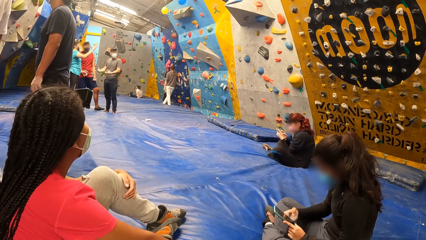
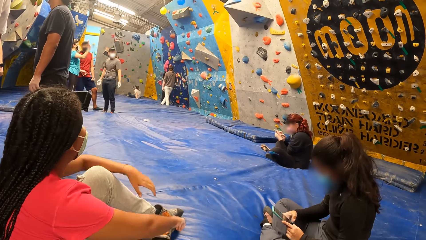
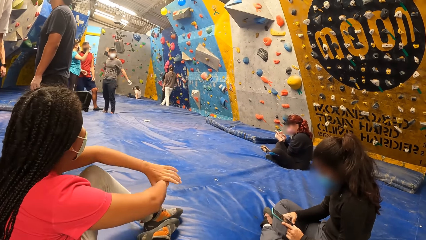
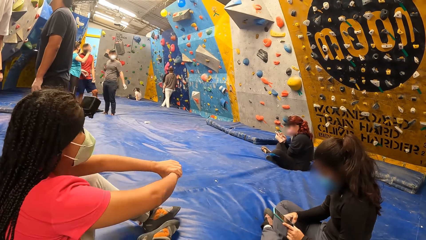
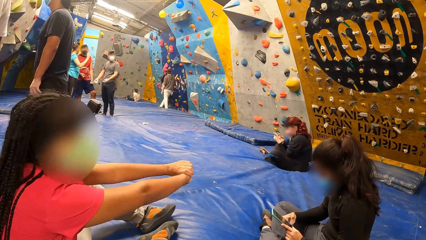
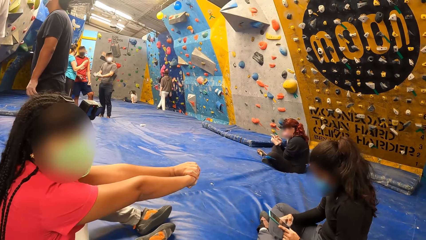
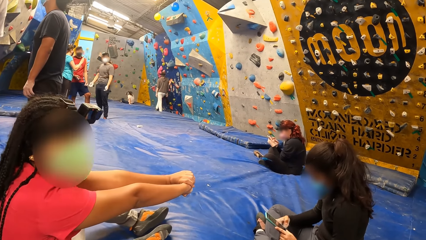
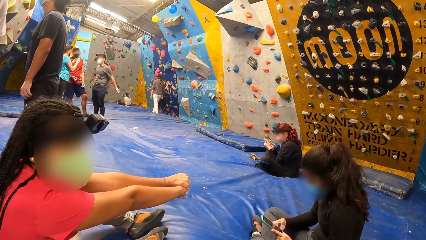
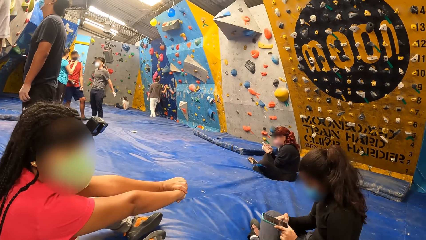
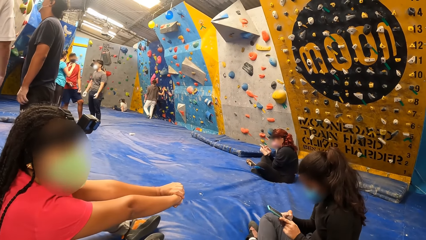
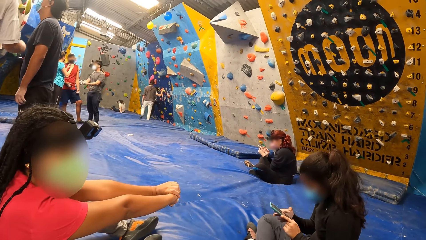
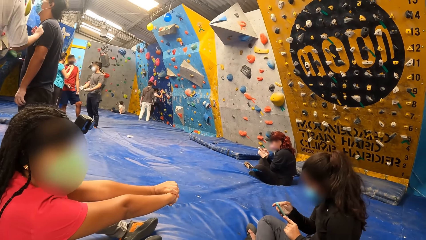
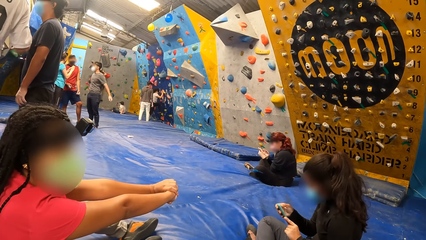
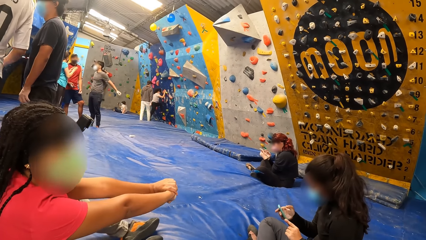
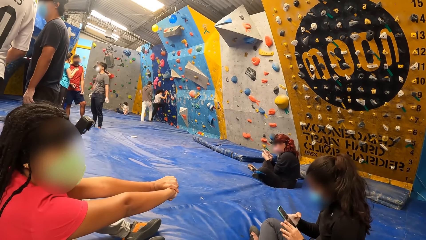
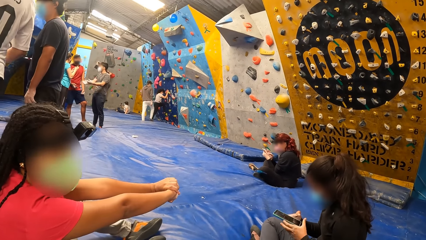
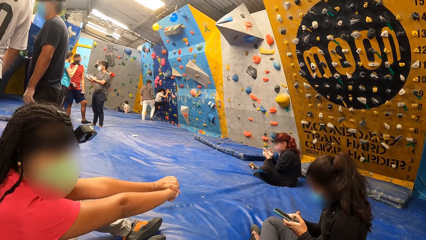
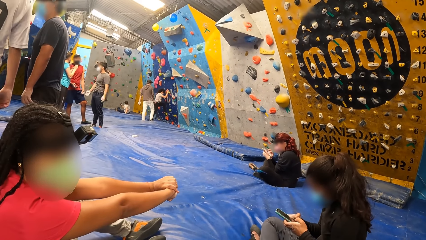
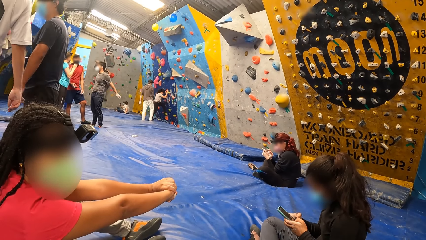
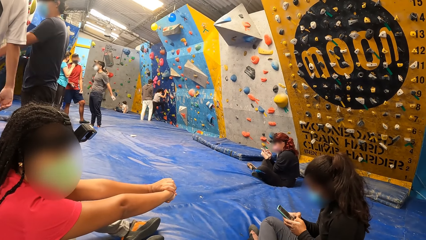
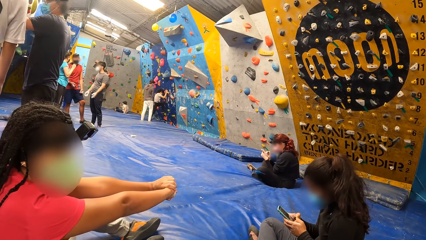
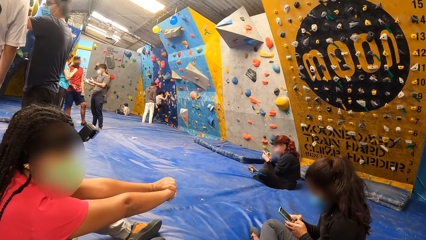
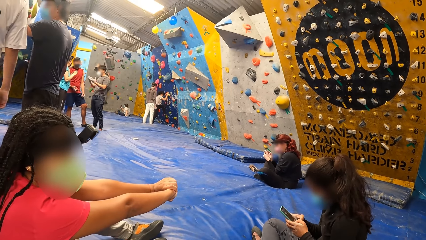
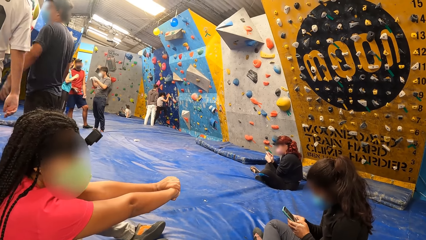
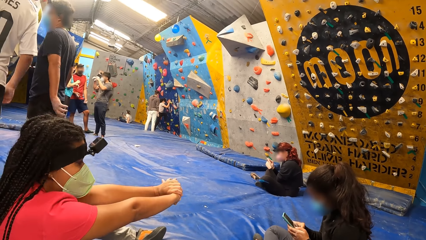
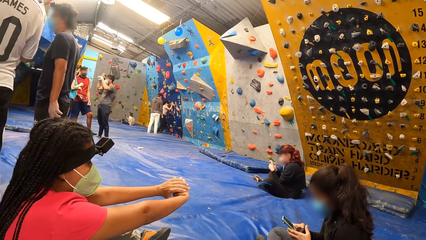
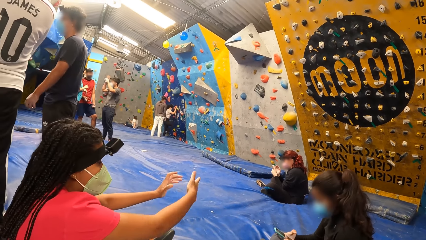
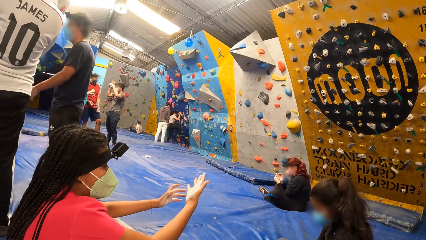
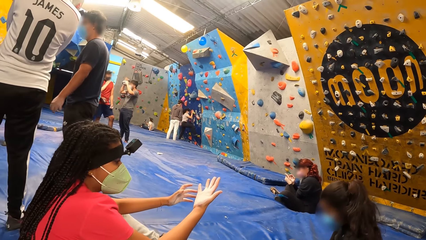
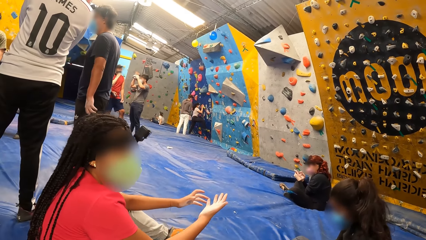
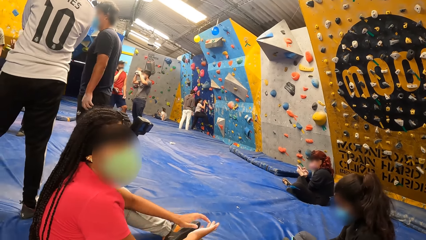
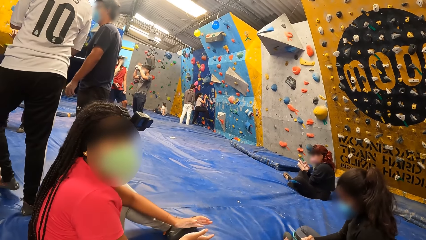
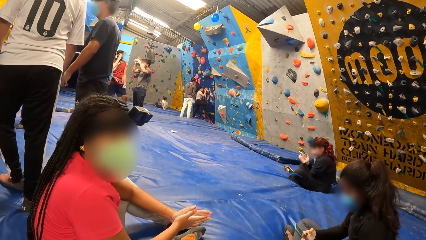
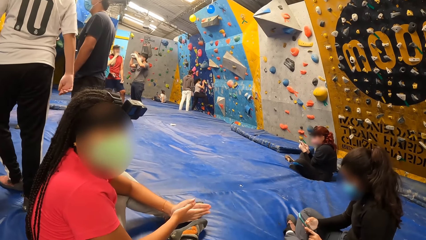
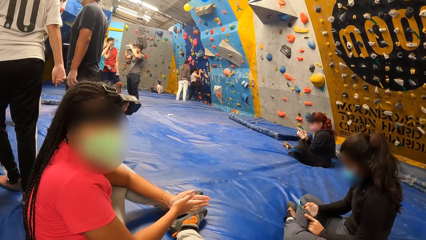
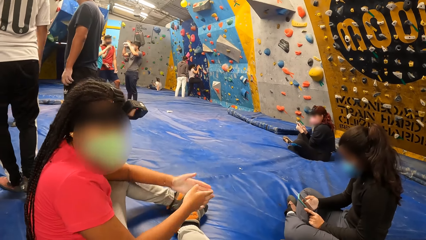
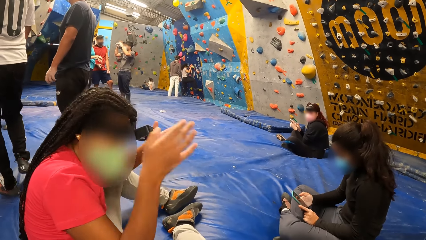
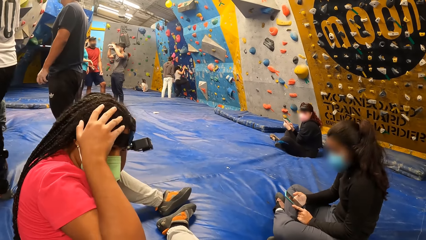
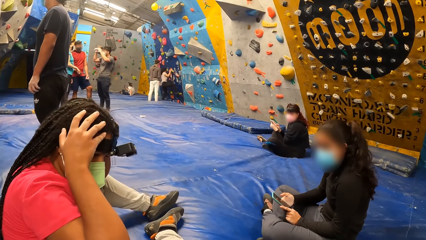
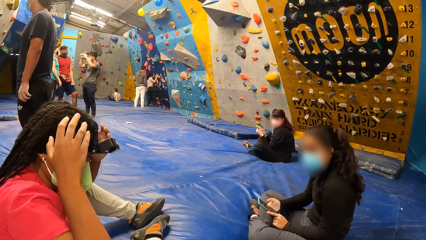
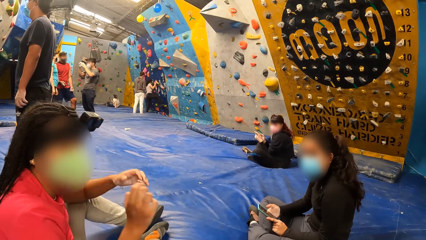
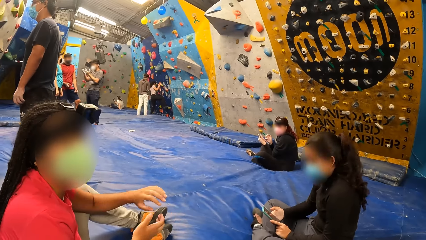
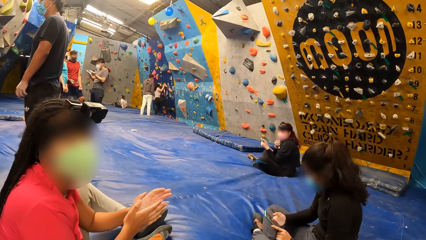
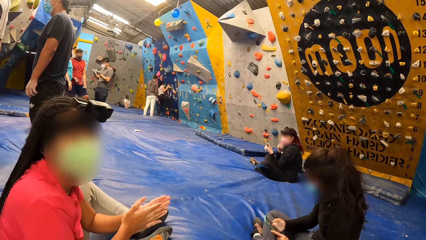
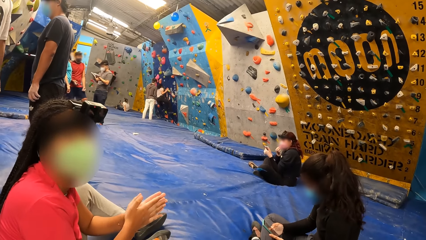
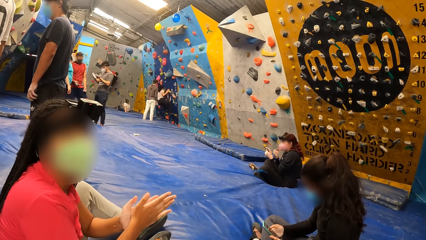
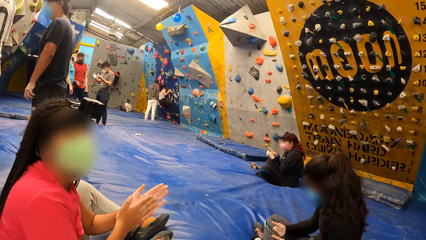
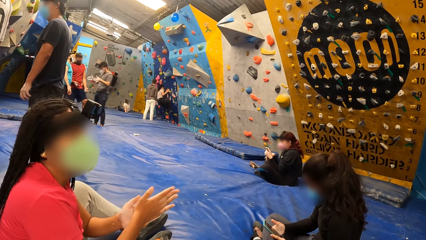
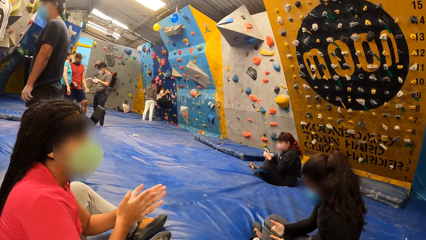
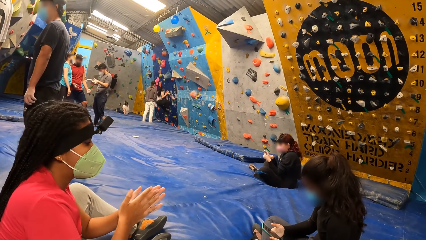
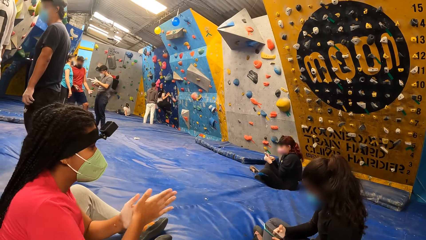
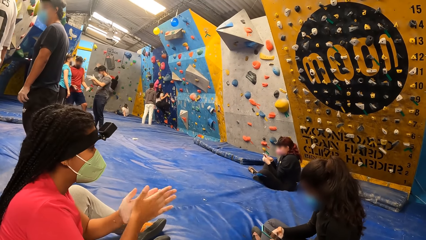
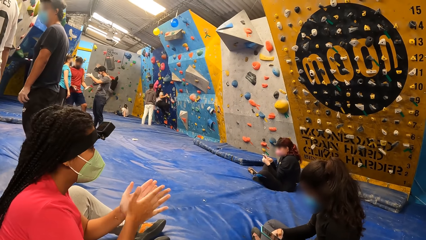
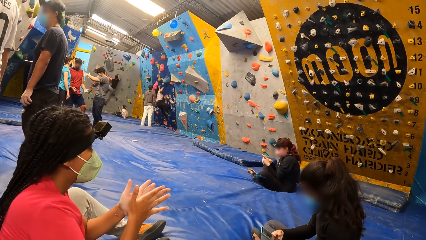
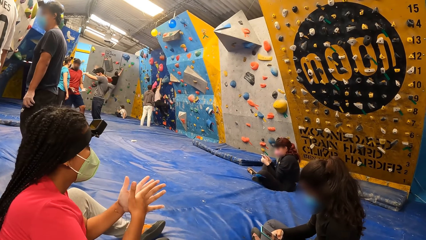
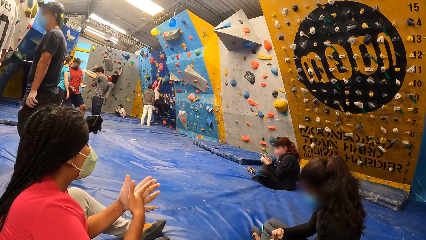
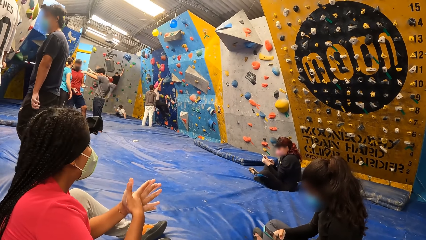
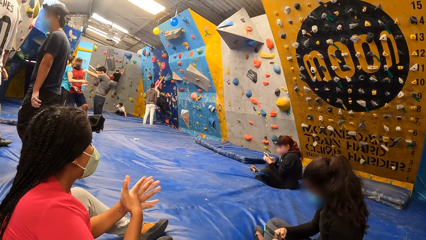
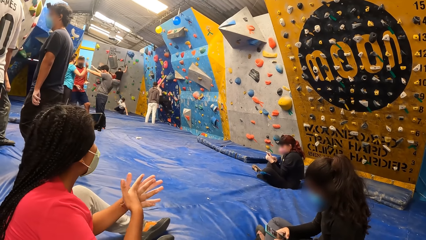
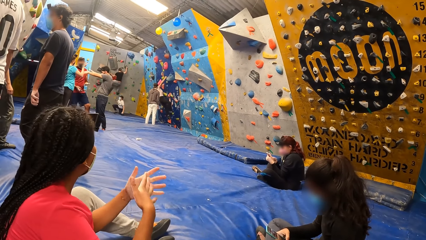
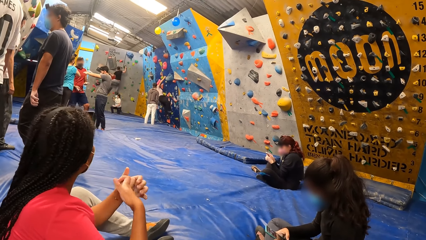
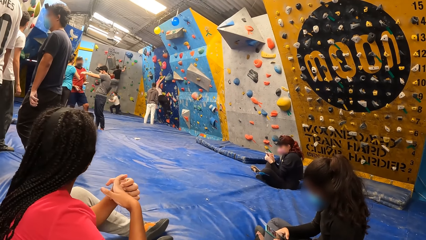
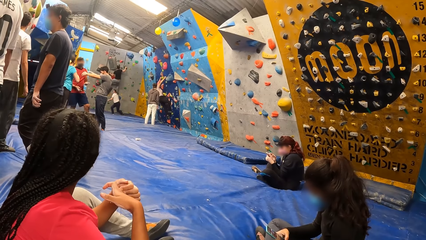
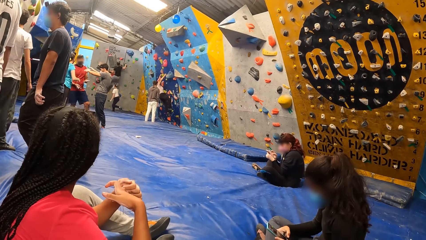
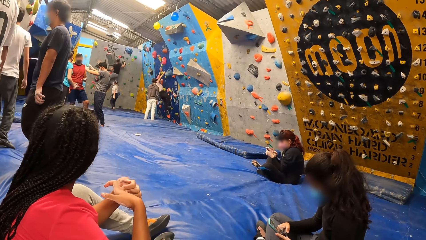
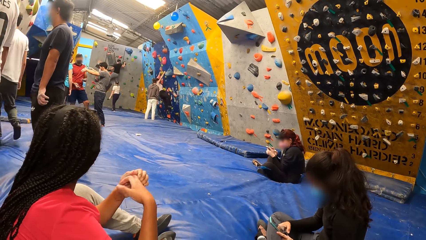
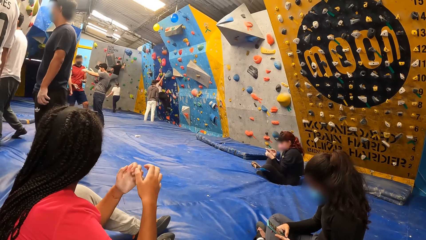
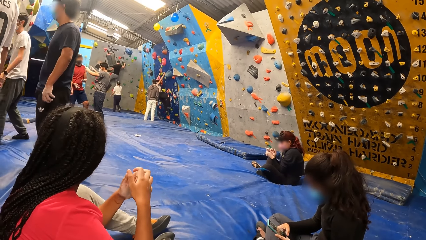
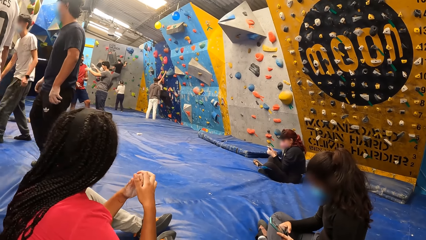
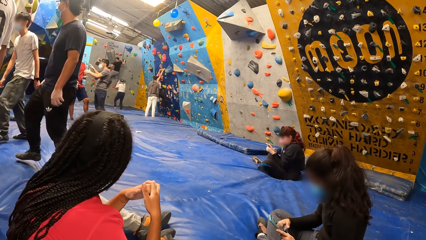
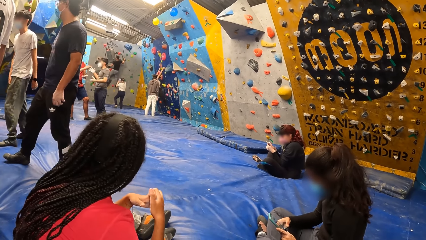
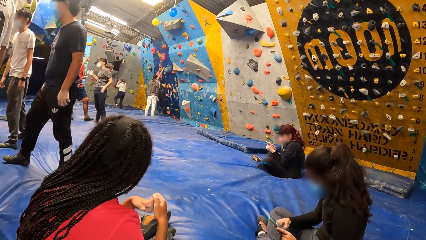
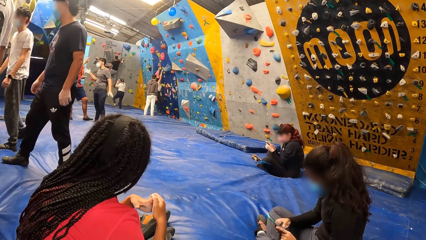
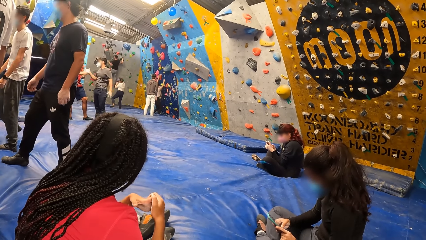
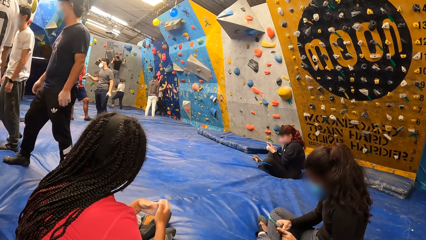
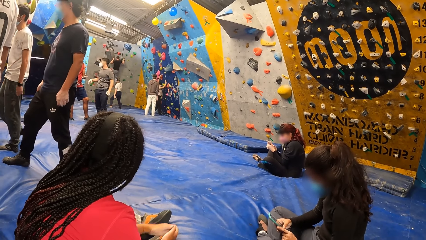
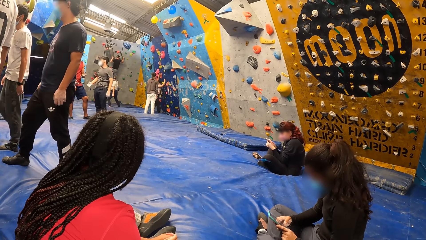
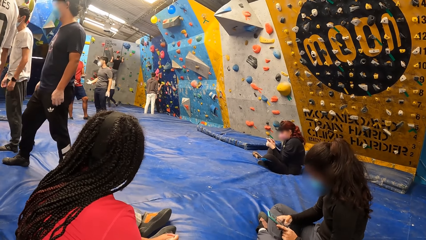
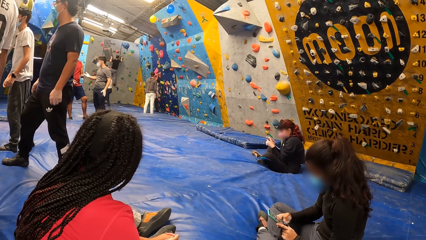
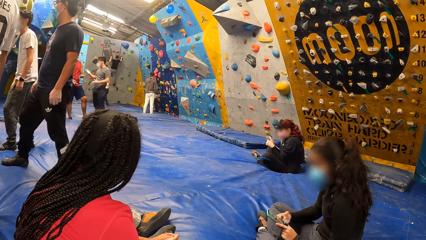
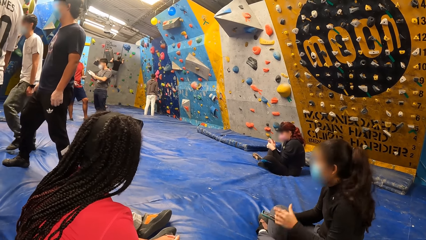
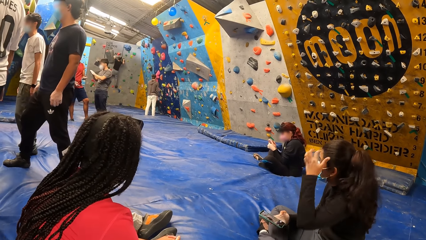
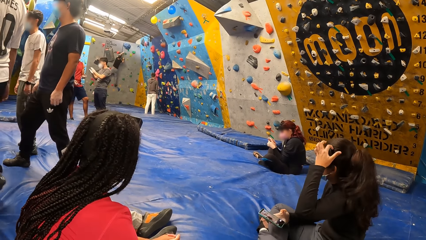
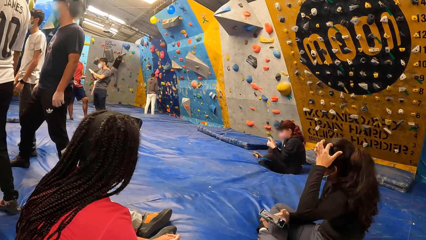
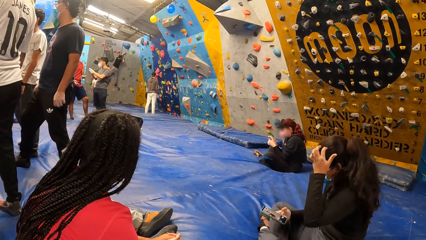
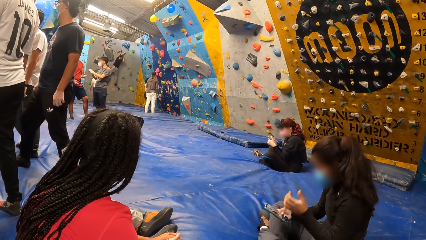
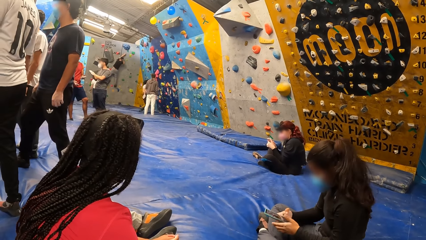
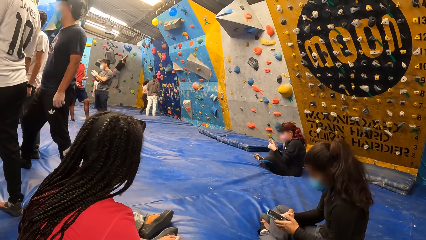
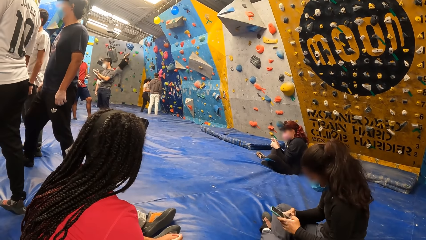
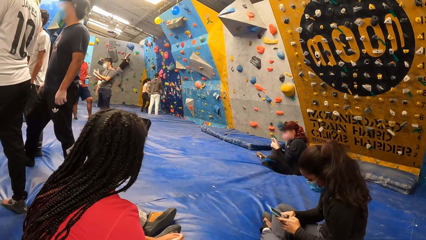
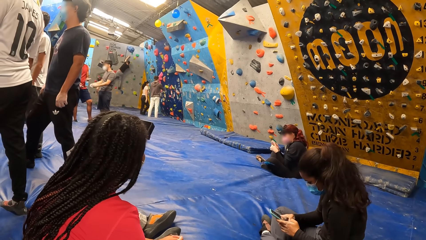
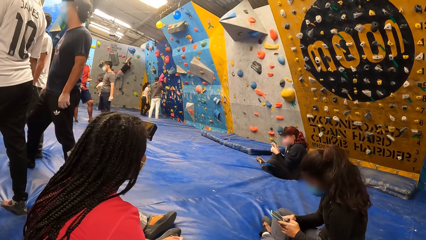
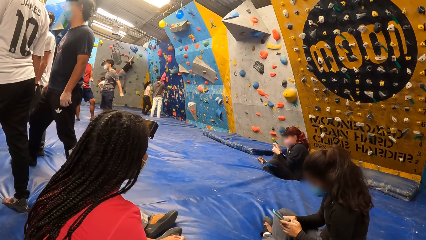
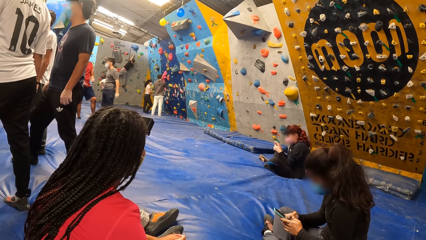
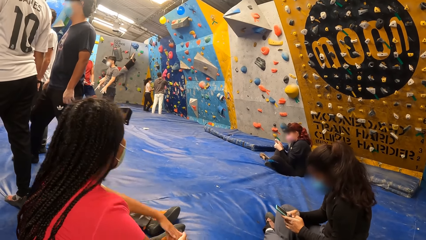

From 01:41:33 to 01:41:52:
A woman holds her right hand with her left hand and stretches both hands. The woman touches the head and rubs her hands. Another woman removes her left hand from the phone, scratches her hair with her left hand, holds the phone with both hands and operates the phone in both hands with her right hand.
